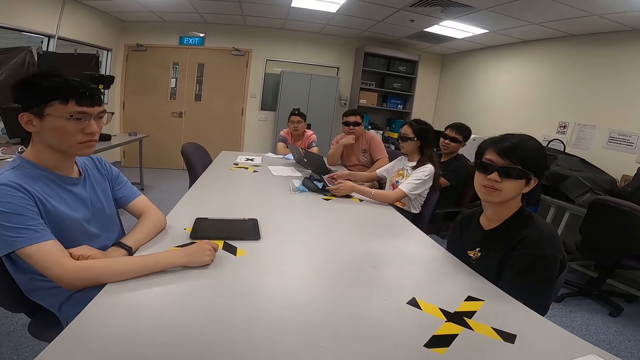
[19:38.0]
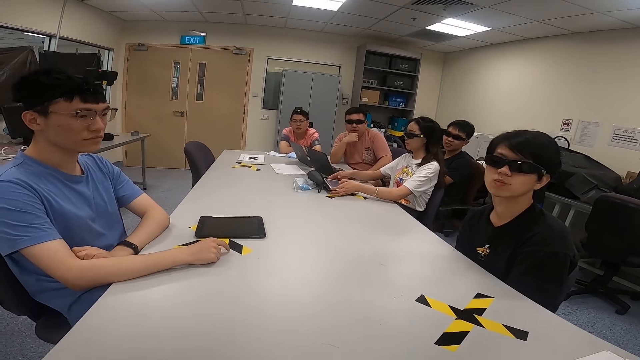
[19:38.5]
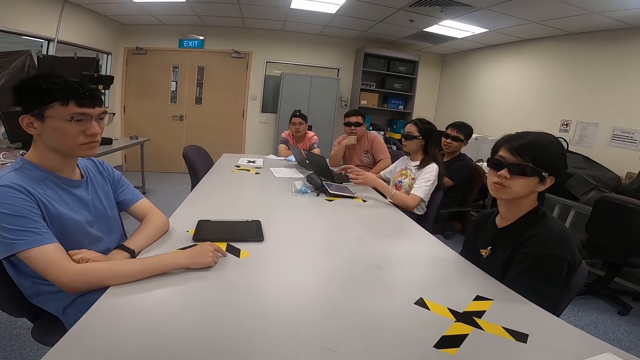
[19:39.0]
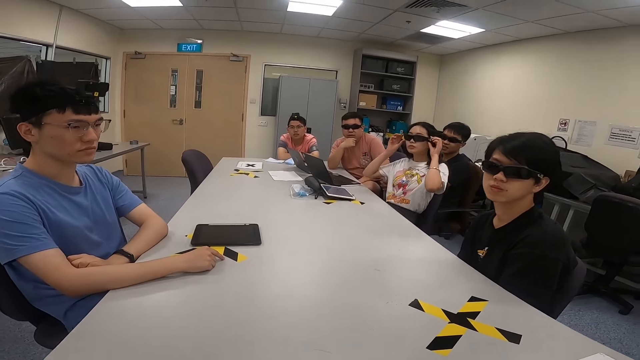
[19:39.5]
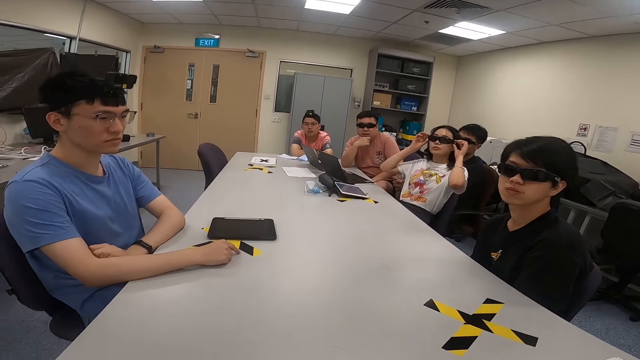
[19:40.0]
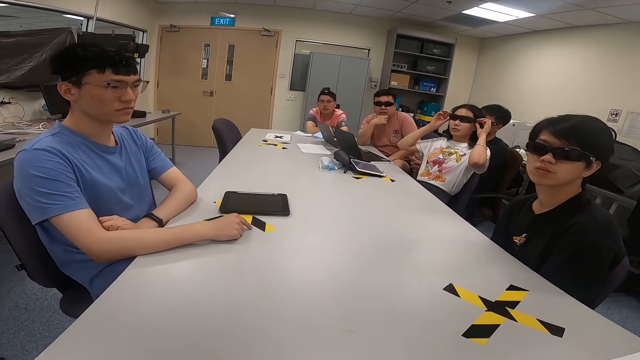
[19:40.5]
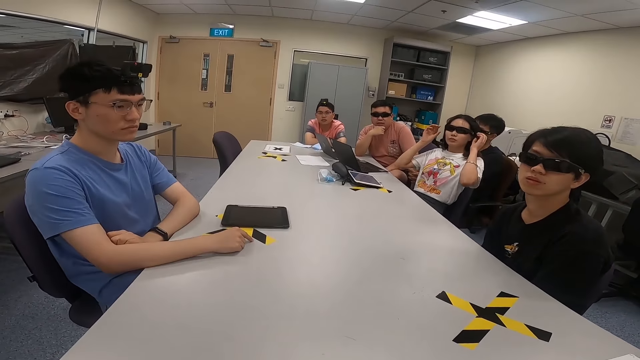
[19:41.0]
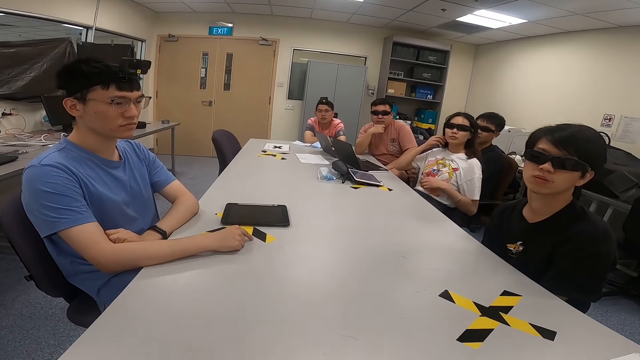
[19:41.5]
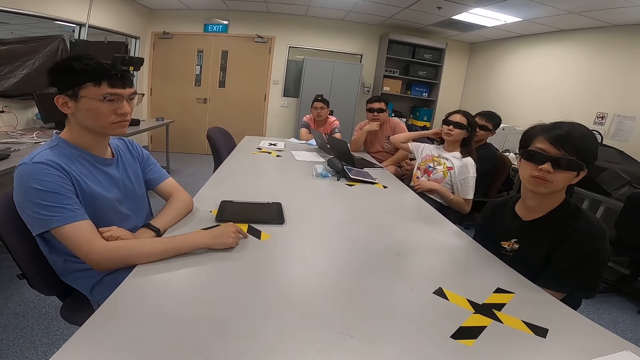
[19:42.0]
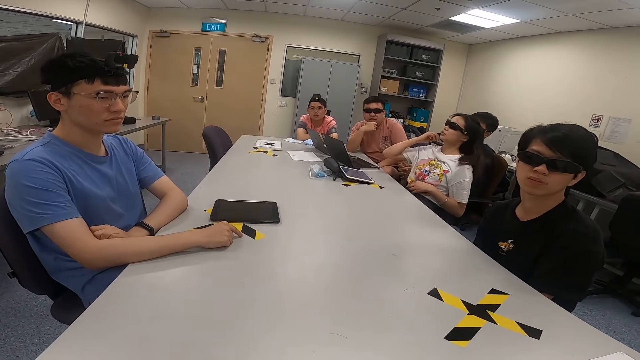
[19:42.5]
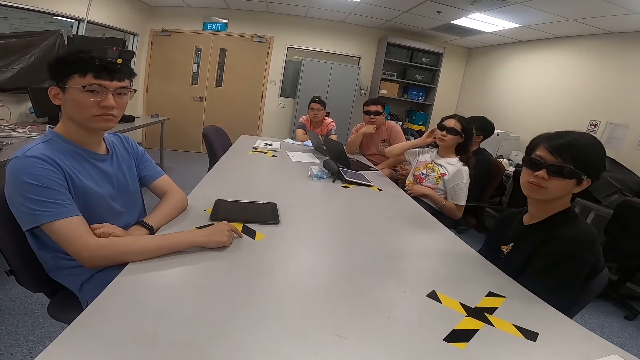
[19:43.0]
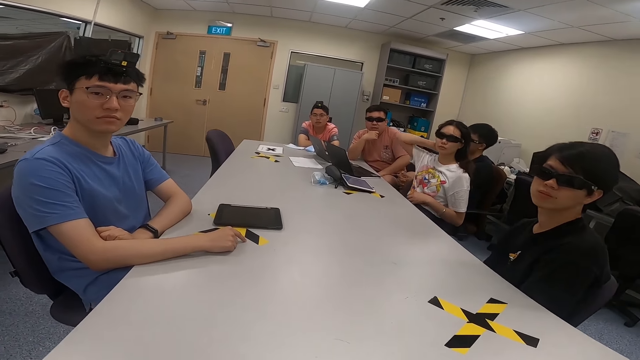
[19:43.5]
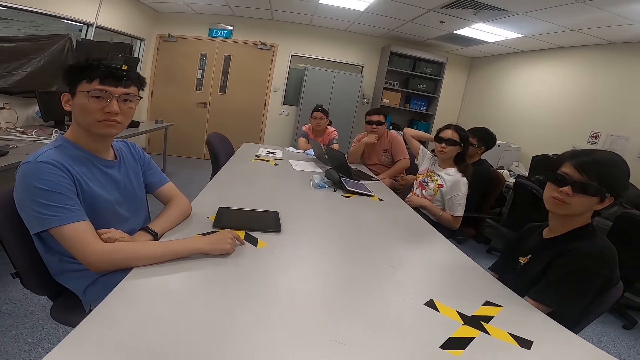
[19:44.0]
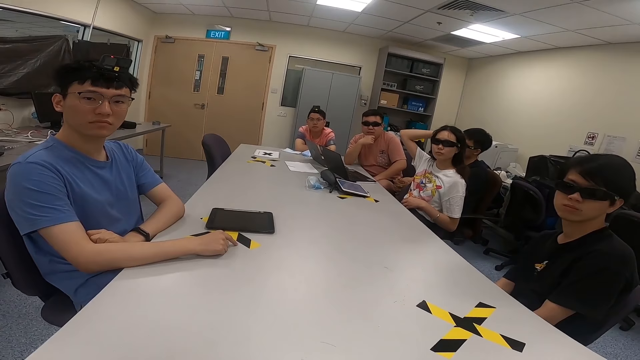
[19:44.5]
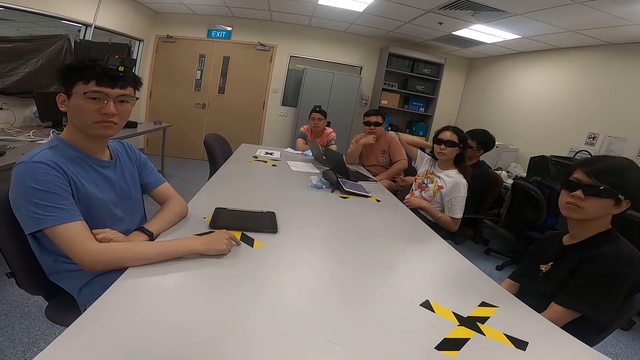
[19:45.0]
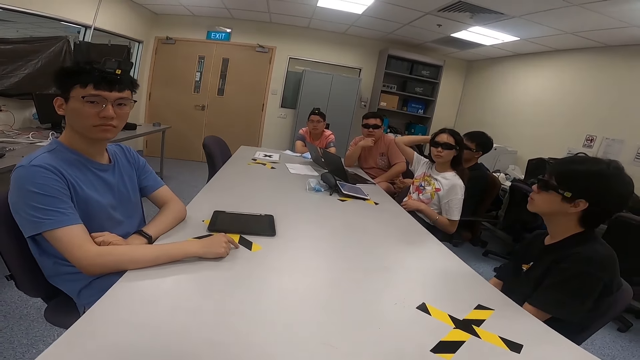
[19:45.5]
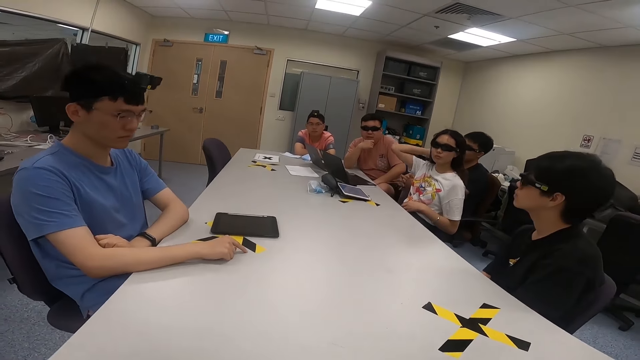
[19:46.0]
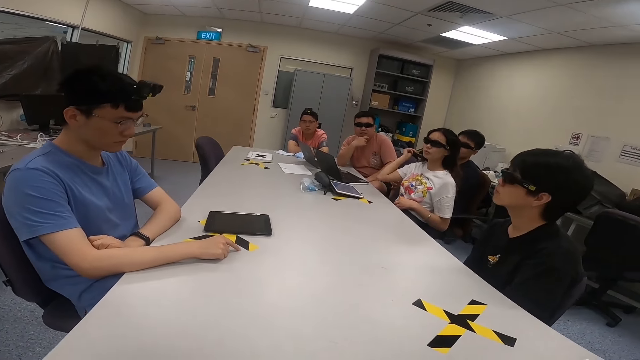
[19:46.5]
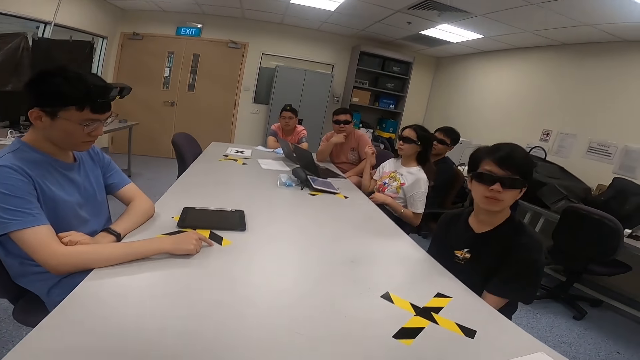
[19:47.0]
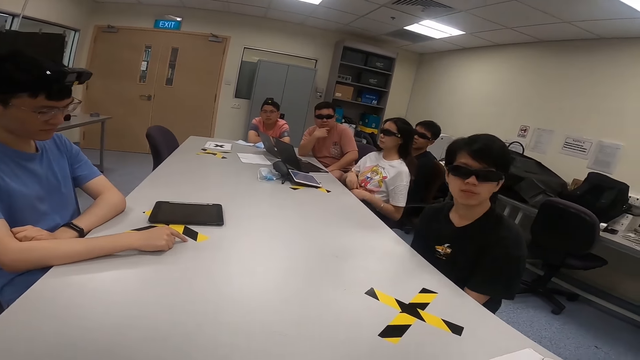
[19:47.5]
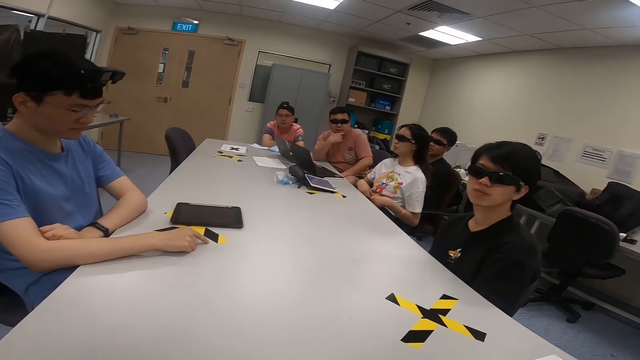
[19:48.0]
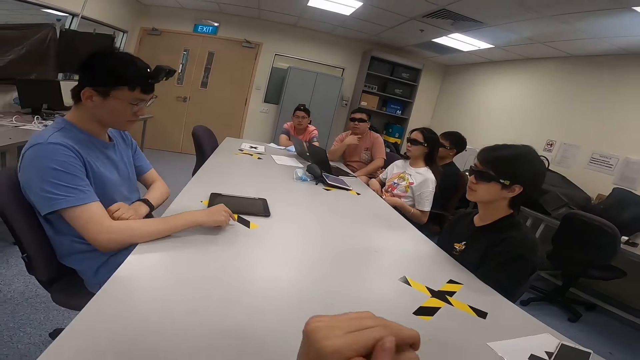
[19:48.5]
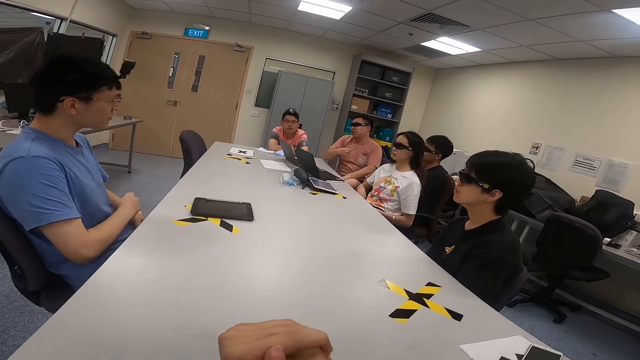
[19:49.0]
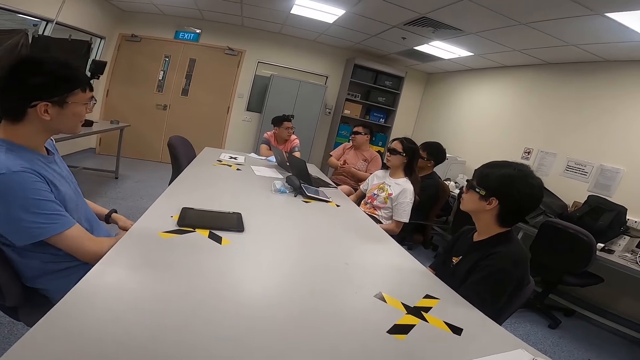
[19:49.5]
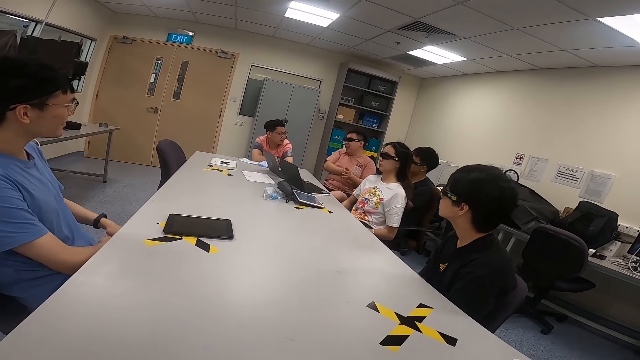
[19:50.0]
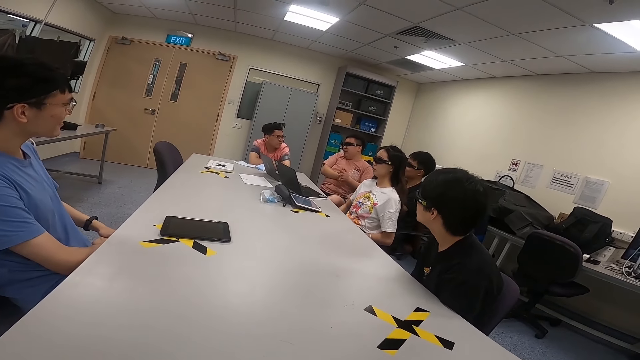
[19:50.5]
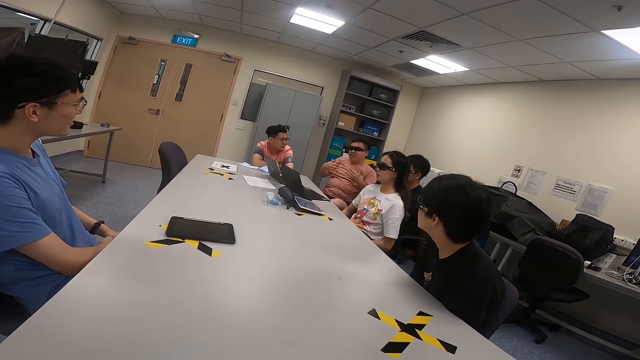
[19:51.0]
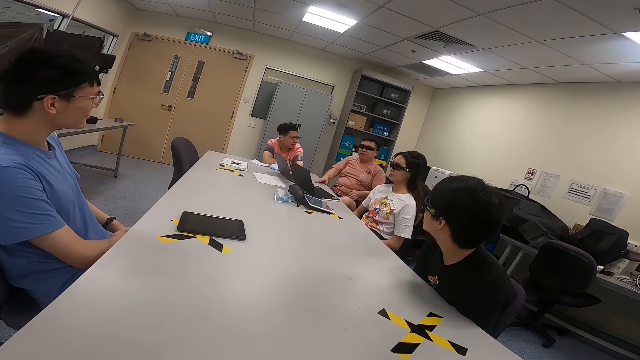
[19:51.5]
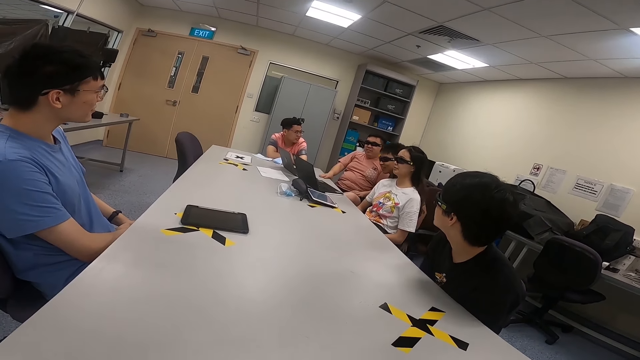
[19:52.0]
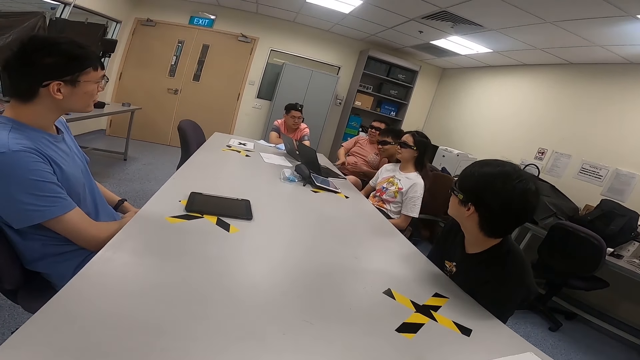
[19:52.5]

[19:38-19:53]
A woman places a tablet on the table. The woman touches her sunglasses. The woman flicks her hair. The woman touches her hair. She touches her hair again. The woman pulls her hair. The camera wearer moves his hand. A man moves his hand. The man rubs his hands.

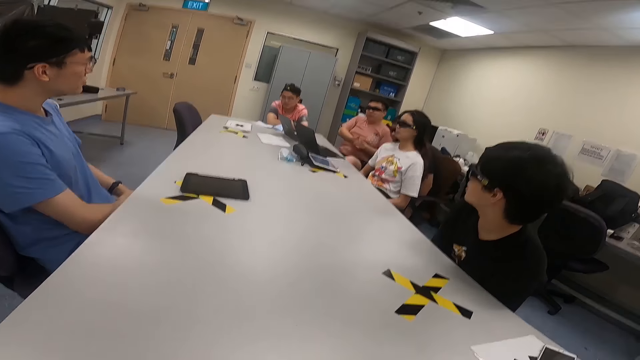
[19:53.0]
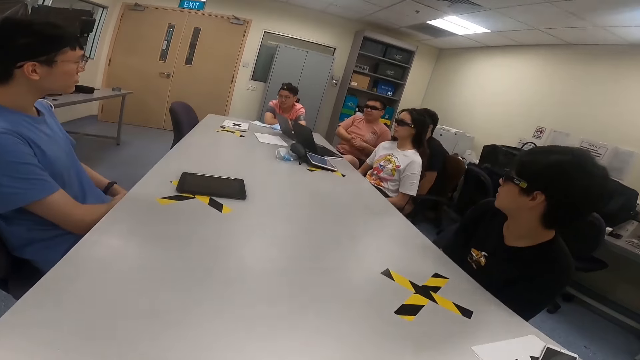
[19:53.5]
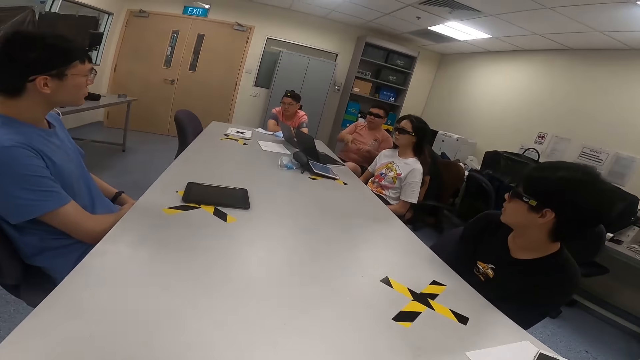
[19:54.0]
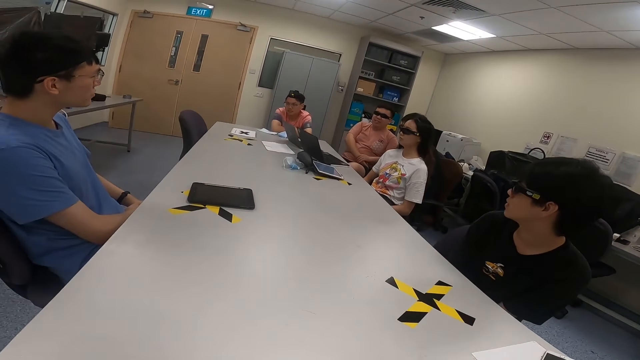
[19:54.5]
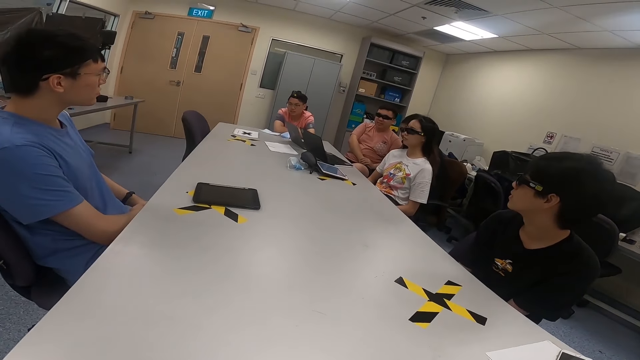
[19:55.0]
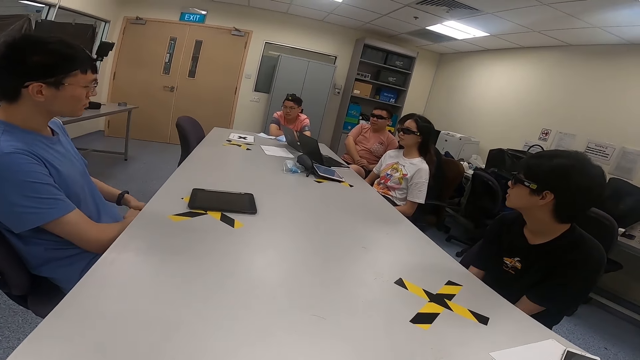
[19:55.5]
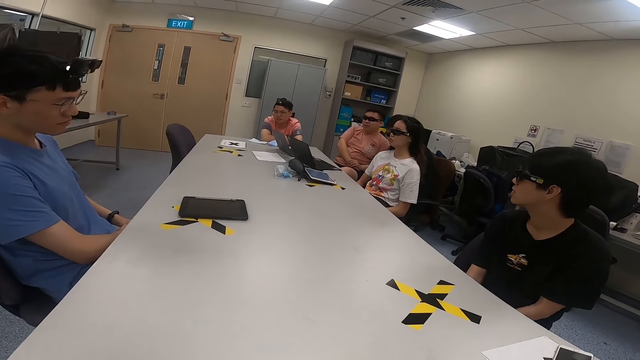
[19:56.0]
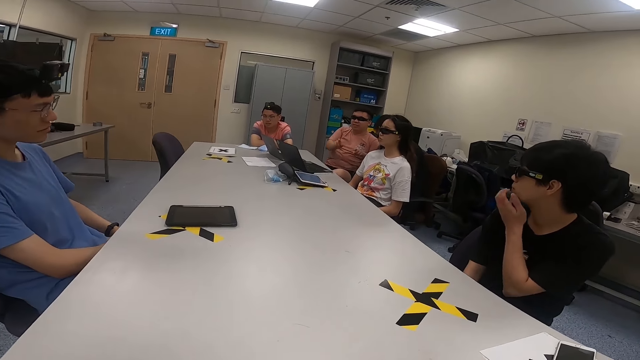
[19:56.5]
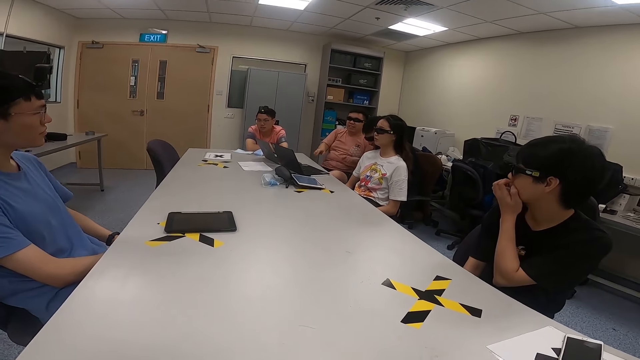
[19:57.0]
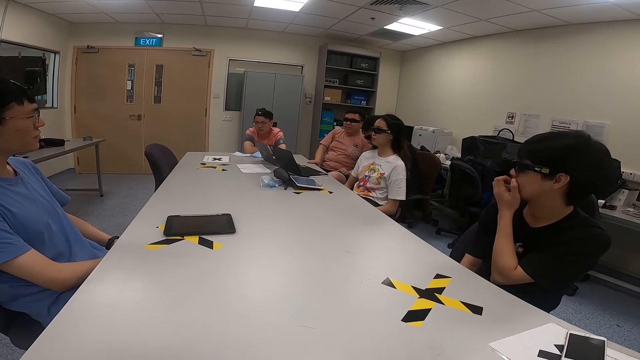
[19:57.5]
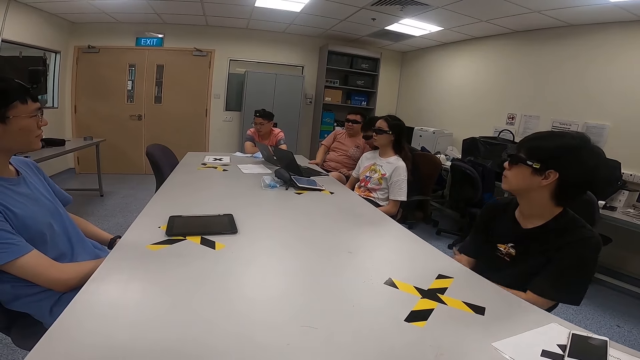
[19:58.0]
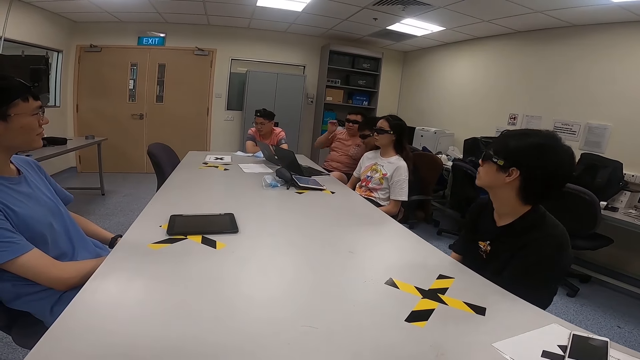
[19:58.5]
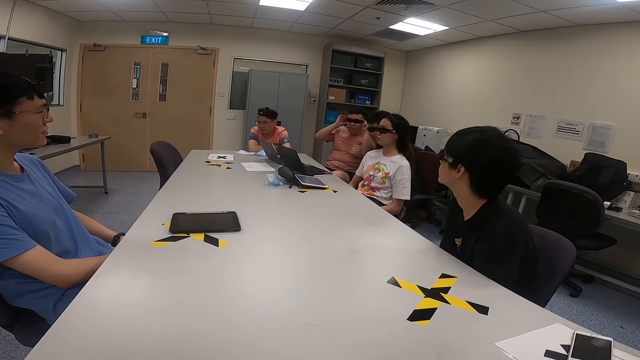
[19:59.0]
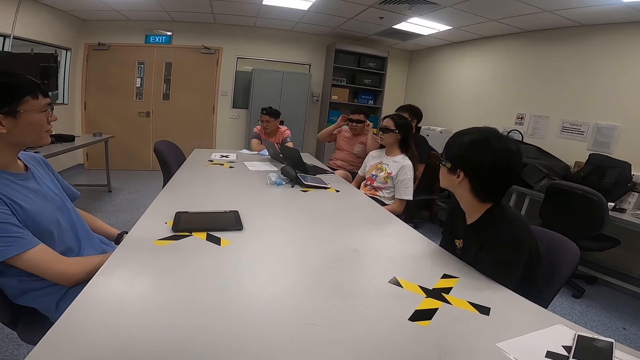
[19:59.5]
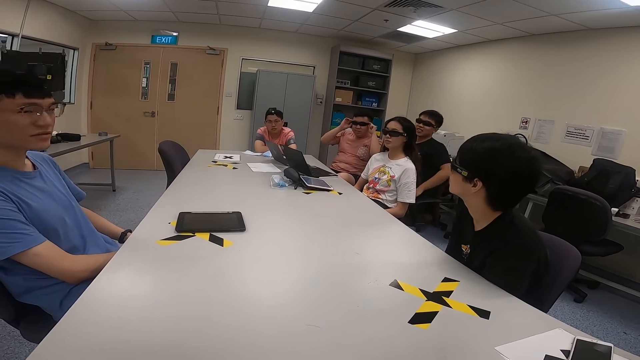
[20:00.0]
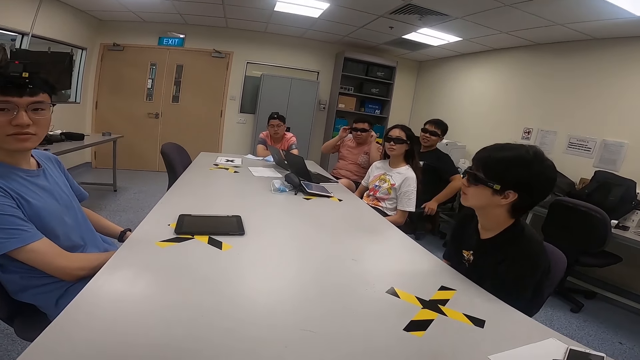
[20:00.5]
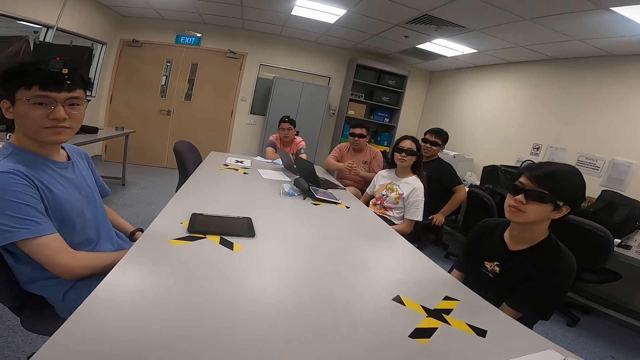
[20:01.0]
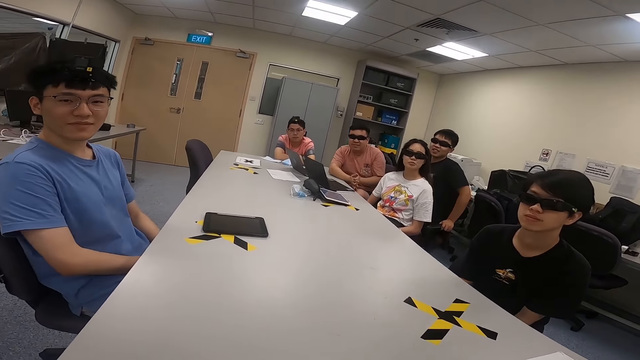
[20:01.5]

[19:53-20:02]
A man moves forward. The man moves on a chair. Another man moves his hand. The man touches his face. A third man puts his hand in his mouth. The second man moves his hand. Another man holds his glasses.
